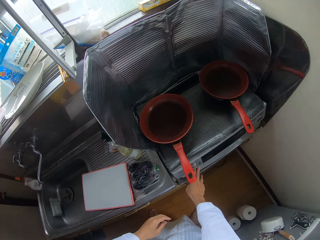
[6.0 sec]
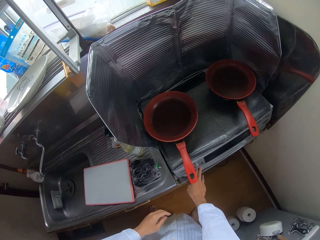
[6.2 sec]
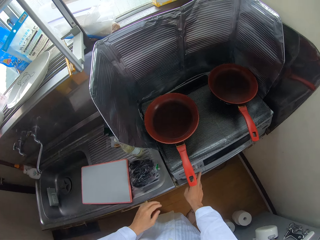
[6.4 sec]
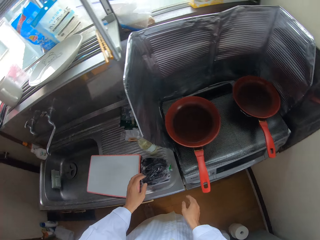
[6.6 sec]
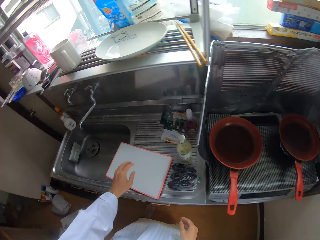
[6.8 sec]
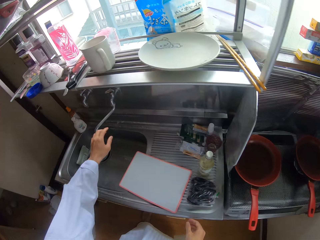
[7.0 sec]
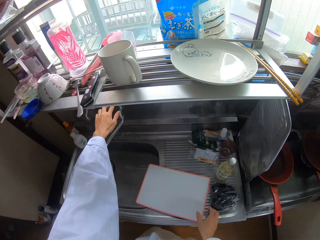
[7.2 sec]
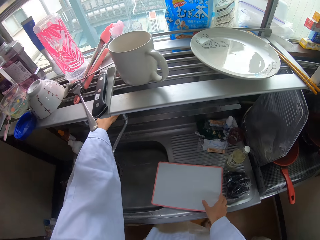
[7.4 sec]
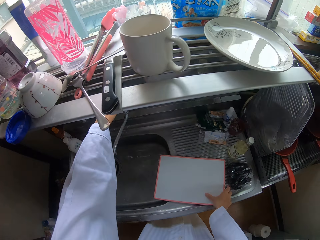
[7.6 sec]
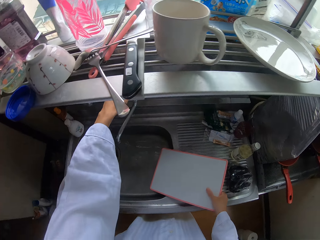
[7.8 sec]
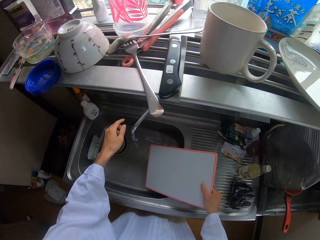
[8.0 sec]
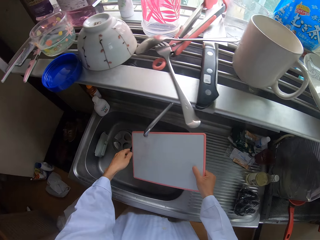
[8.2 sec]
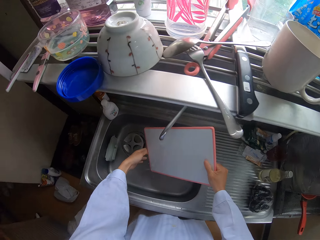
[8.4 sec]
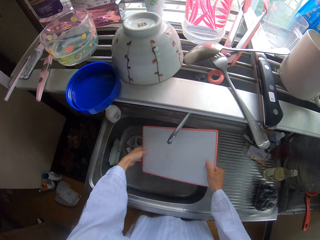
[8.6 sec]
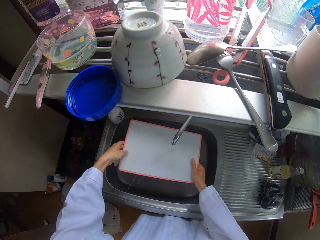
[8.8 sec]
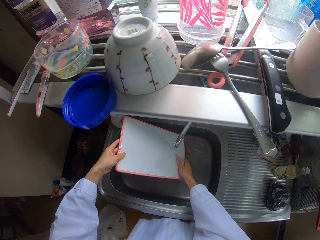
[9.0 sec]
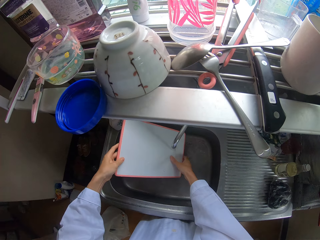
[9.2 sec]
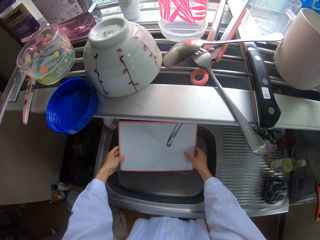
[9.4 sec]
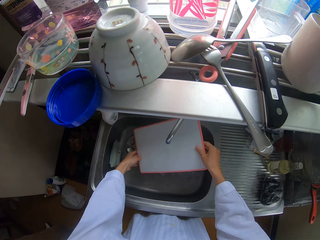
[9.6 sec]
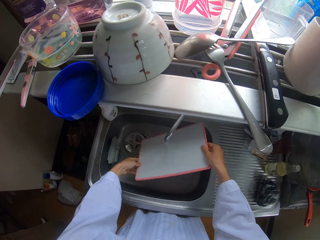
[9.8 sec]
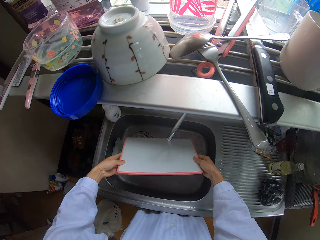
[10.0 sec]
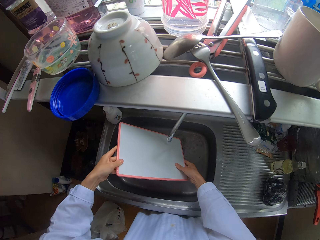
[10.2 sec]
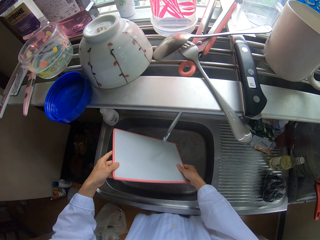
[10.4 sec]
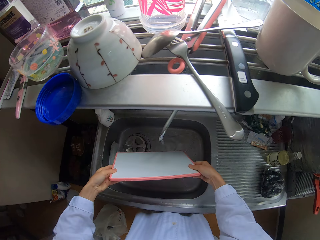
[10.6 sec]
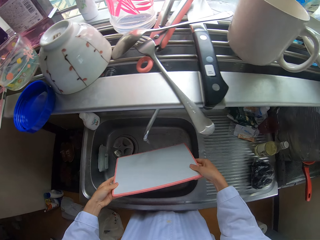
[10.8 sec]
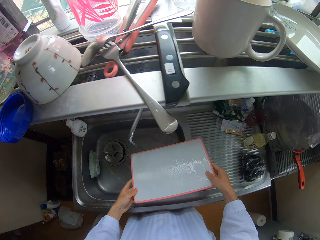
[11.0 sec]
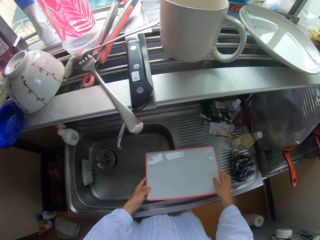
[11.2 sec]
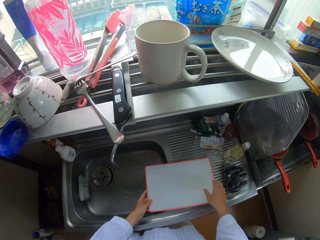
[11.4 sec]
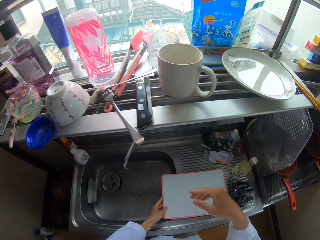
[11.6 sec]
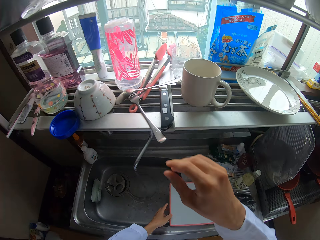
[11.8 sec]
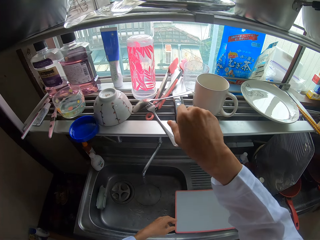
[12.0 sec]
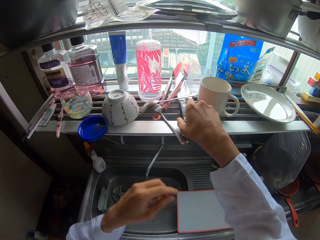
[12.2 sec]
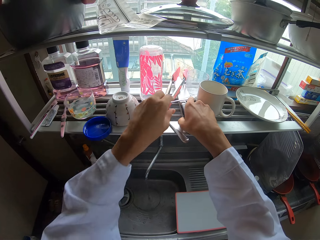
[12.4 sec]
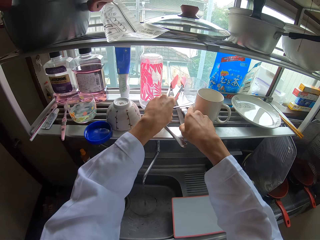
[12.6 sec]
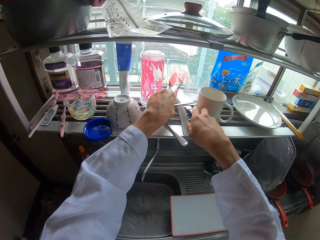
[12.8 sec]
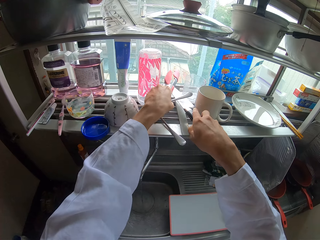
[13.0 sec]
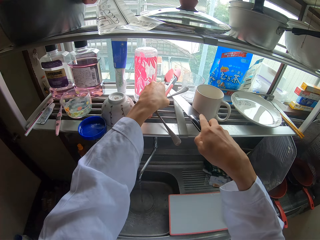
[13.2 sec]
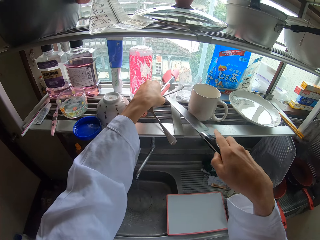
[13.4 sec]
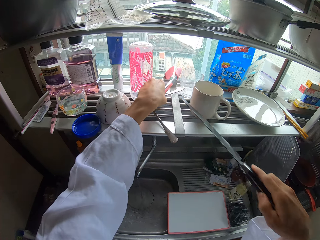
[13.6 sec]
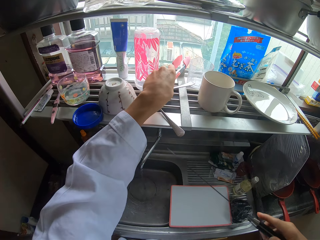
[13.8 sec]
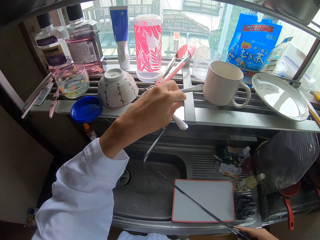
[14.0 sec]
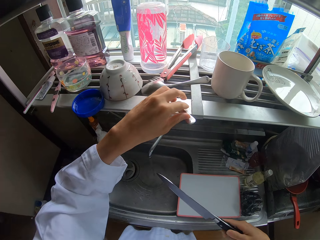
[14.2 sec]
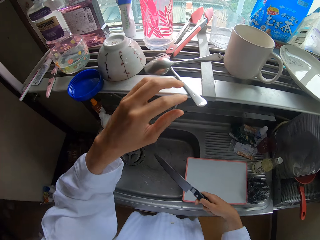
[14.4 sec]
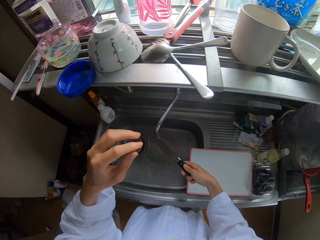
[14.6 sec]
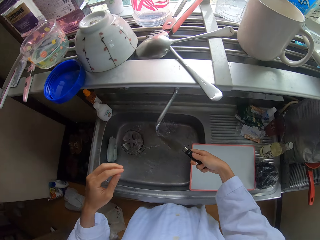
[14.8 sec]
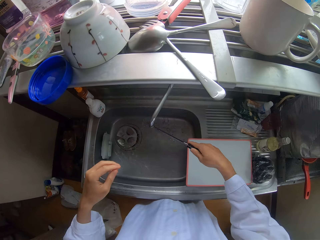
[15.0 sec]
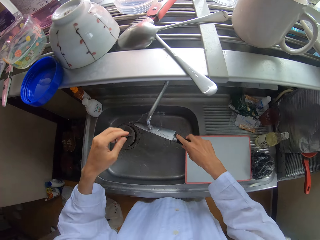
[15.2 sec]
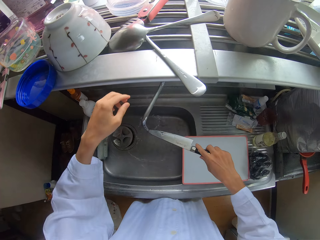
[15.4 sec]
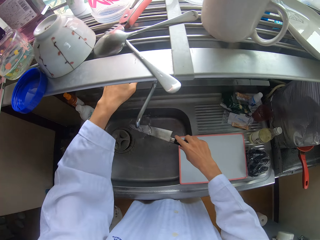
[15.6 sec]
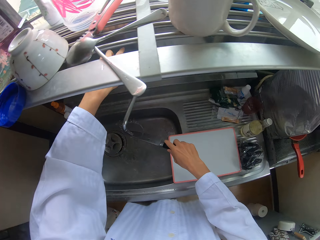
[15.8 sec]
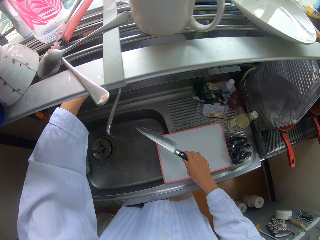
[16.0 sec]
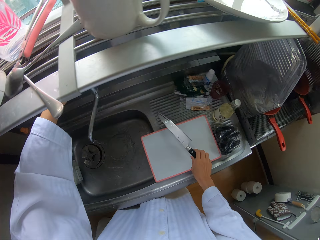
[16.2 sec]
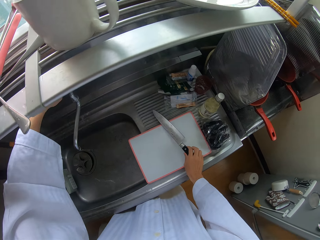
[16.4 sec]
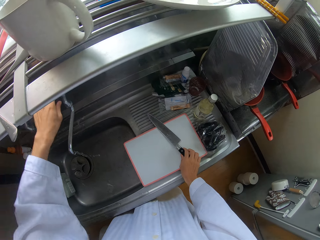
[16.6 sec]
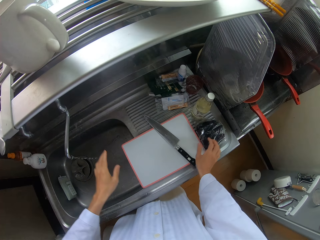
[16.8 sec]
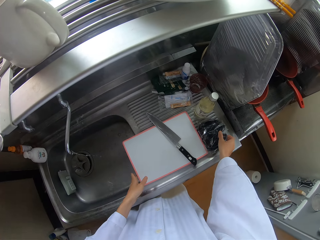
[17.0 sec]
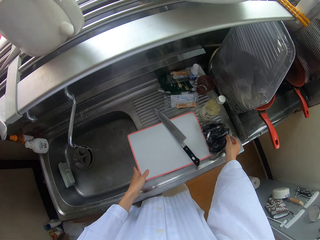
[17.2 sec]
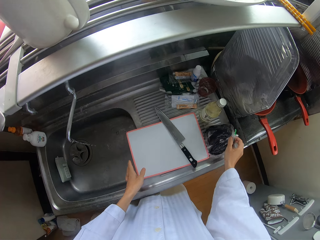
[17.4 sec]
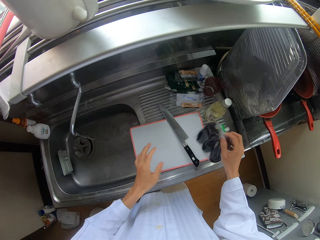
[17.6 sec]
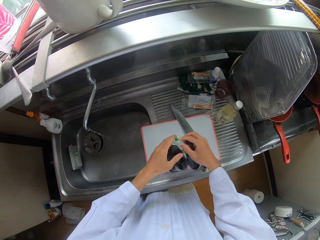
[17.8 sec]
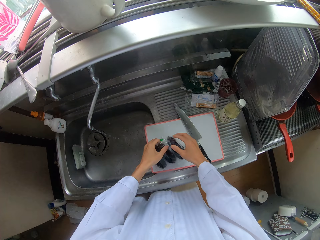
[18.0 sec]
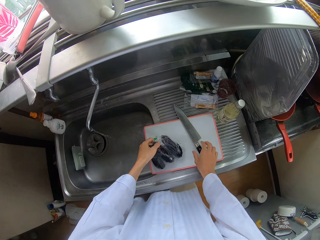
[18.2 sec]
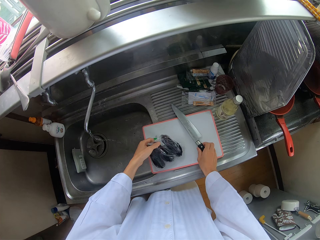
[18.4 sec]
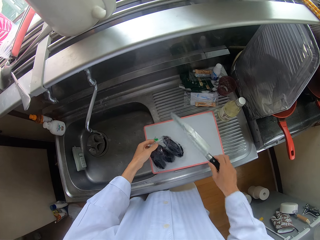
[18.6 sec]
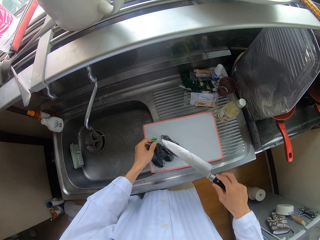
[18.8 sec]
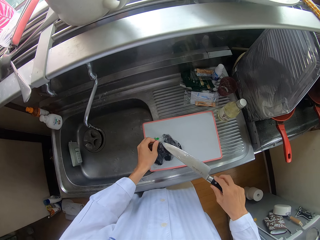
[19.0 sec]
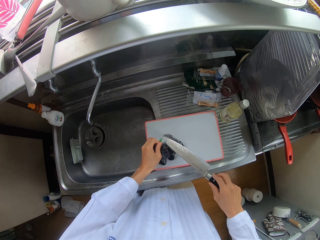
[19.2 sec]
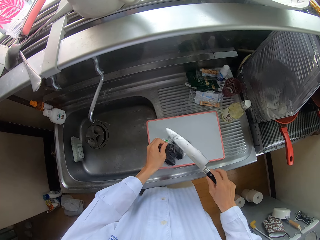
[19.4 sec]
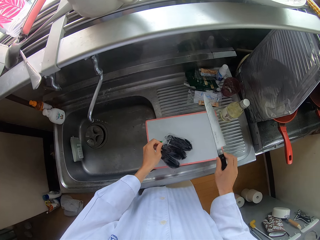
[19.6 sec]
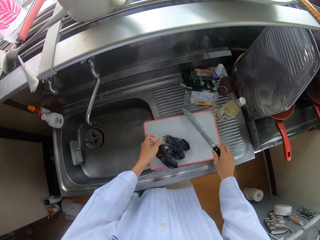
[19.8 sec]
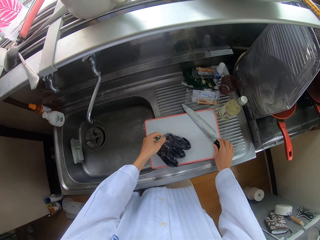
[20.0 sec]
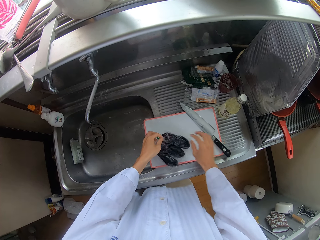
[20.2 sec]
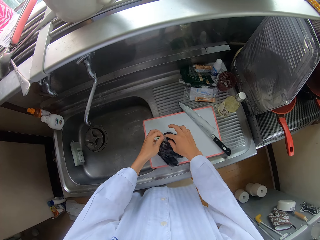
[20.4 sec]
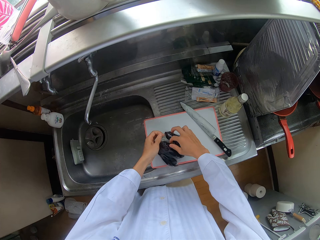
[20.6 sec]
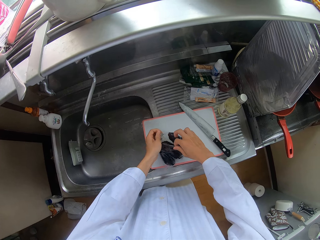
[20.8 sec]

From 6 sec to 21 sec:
The camera wearer operates the V guard induction cooker with his right hand. He turns on the tap of the wash basin with his left hand. He picks a chopping board or cutting board. He washes the cutting board in the wash basin with his hands, with running water. He places the washing board on the wash basin with his hands. He picks up a knife with his right hand. He rinses the knife with water in the wash basin. He turns off the tap of the wash basin with his left hand. He places the knife on the wash basin with his right hand. He picks a pack of pears or courgetti from the wash basin with his right hand. He places the pack of pears on the cutting board with his hands. He picks the knife from the cutting board with his right hand. He cuts the pack of pears with the knife. He places the knife on the cutting board with his right hand.

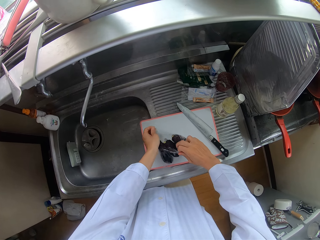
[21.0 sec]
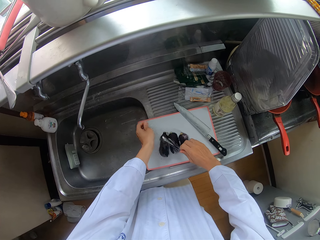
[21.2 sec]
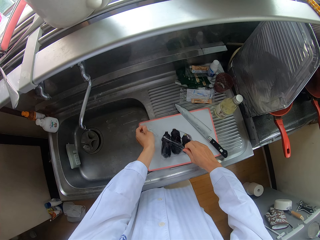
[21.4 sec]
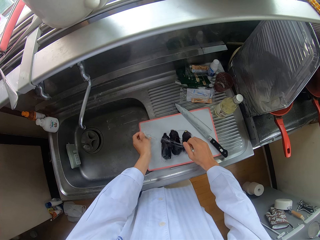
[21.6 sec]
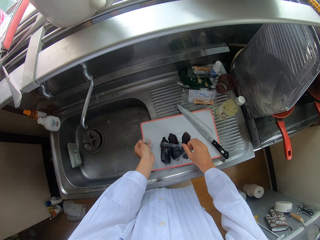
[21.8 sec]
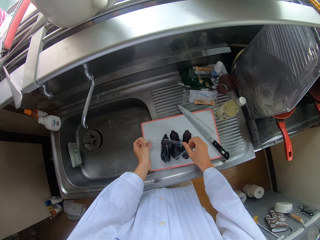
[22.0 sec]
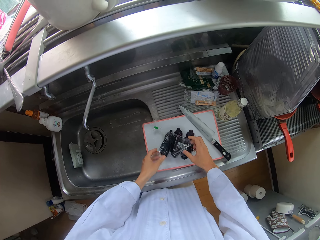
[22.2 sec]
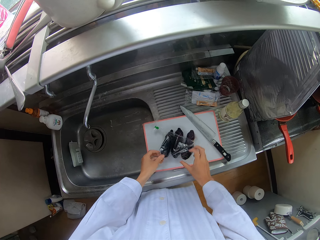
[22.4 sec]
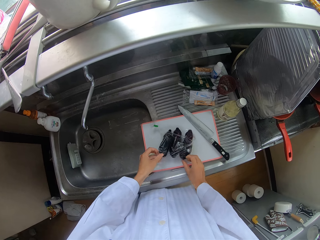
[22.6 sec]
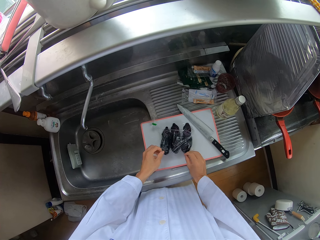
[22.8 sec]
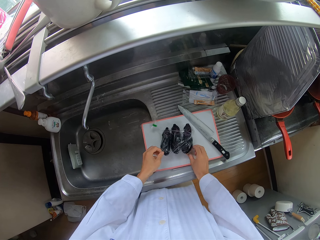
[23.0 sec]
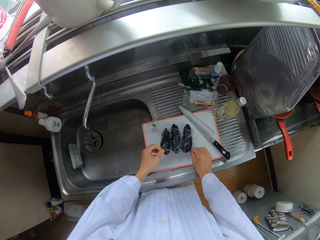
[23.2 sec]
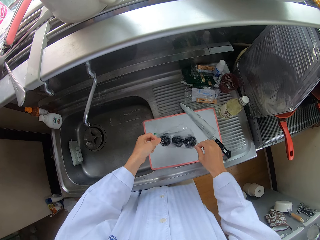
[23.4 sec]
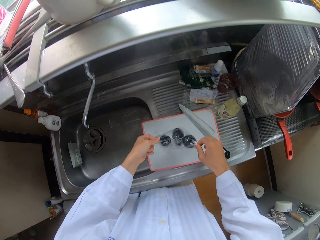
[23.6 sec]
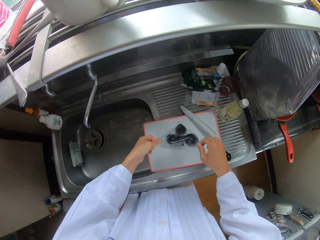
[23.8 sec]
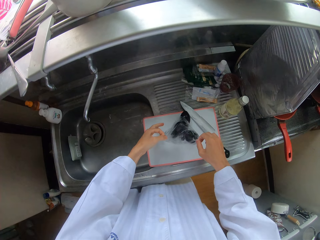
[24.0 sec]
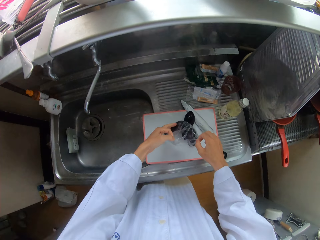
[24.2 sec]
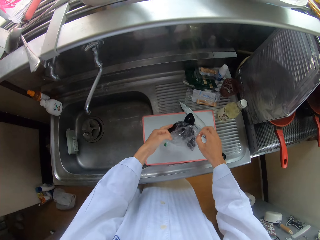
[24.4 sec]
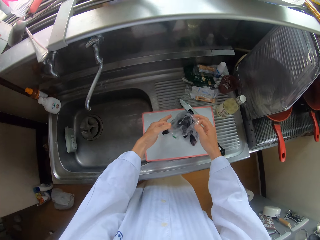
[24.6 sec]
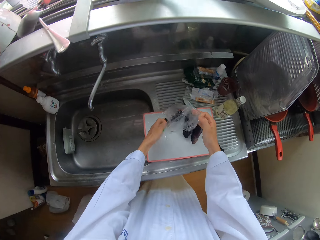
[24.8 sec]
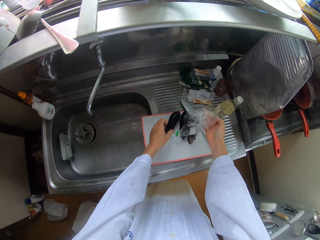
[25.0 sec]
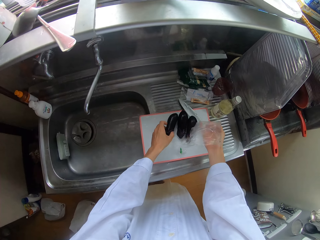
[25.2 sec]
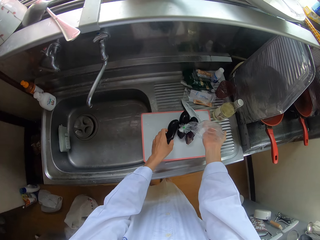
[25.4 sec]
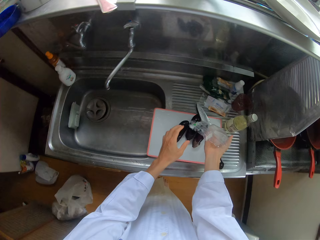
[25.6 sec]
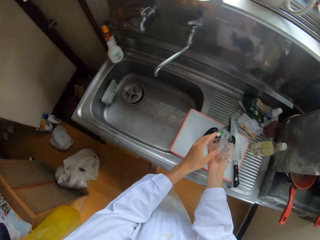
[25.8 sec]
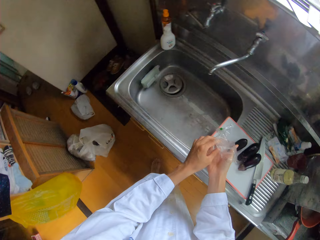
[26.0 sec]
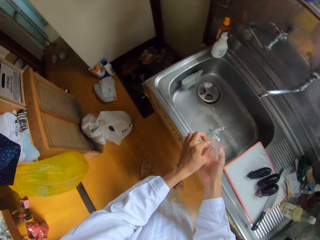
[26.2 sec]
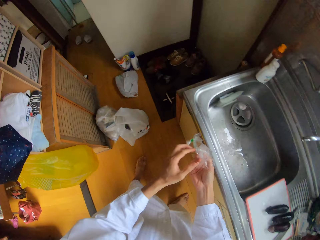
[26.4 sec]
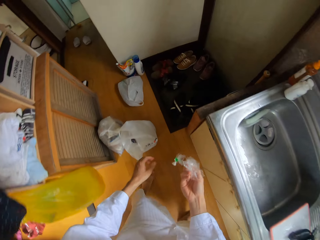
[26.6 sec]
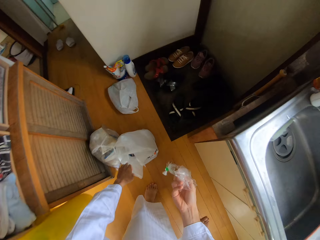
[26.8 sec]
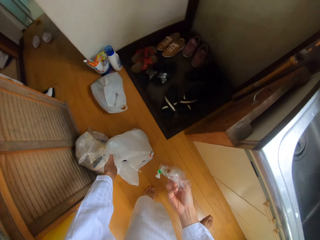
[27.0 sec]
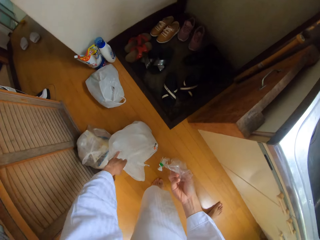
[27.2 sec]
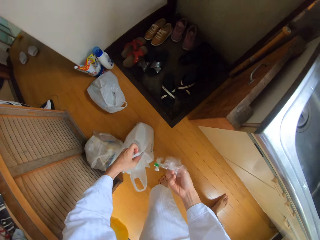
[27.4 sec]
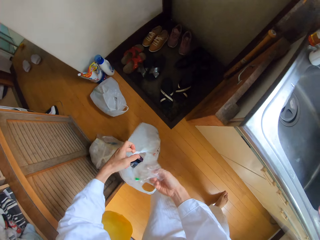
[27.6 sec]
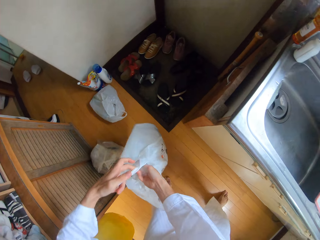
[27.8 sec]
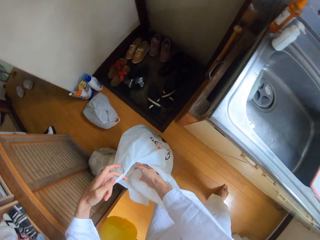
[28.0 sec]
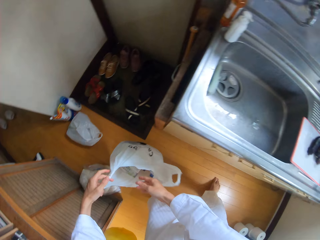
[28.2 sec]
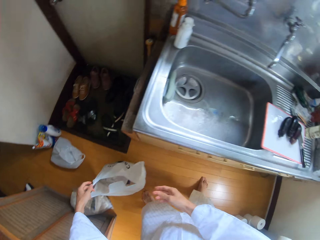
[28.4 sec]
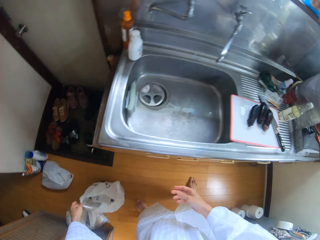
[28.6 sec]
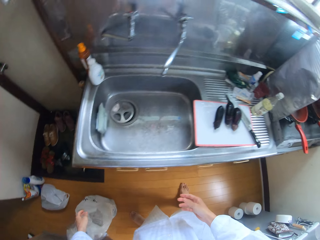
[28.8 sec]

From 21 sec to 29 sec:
The camera wearer pours the pears on the cutting board. He removes the polythene packaging. He throws the polythene paper inside the polythene bag with his right hand.
